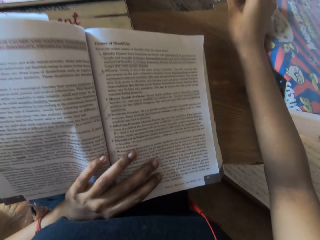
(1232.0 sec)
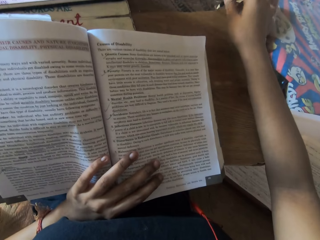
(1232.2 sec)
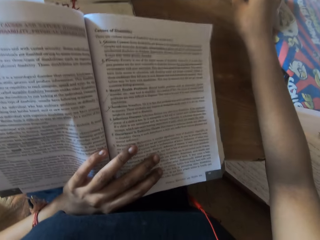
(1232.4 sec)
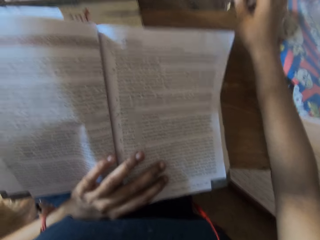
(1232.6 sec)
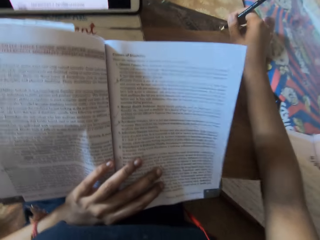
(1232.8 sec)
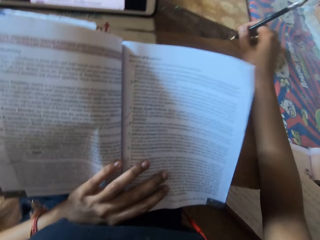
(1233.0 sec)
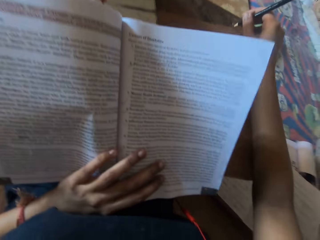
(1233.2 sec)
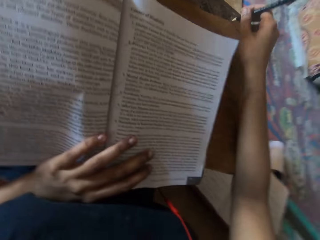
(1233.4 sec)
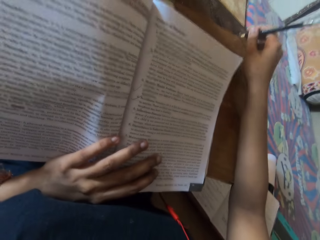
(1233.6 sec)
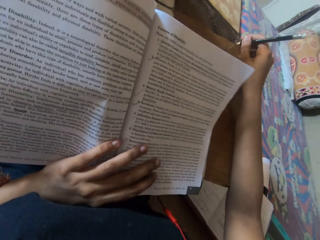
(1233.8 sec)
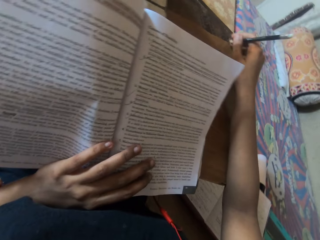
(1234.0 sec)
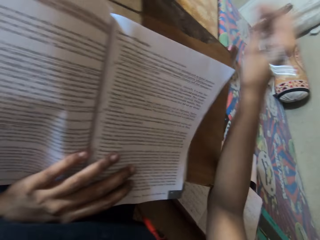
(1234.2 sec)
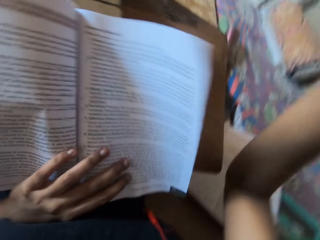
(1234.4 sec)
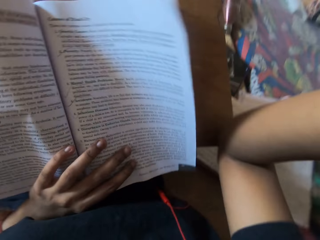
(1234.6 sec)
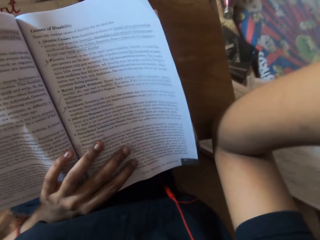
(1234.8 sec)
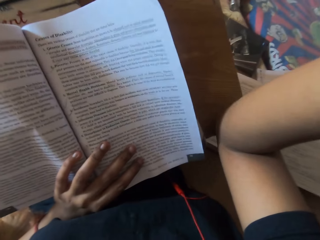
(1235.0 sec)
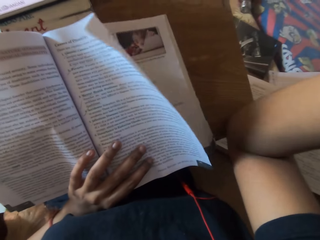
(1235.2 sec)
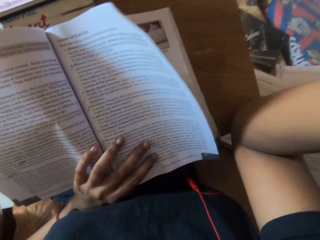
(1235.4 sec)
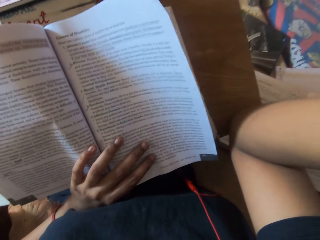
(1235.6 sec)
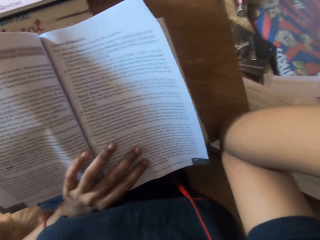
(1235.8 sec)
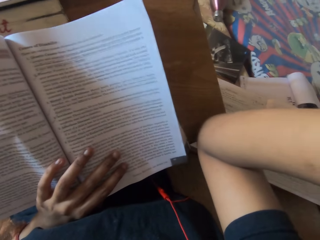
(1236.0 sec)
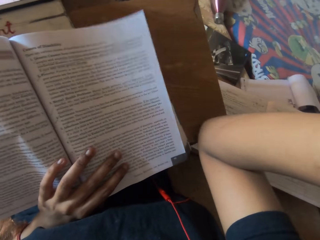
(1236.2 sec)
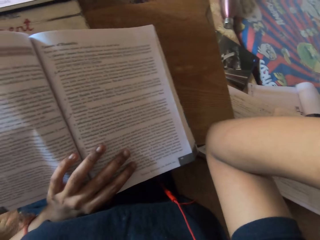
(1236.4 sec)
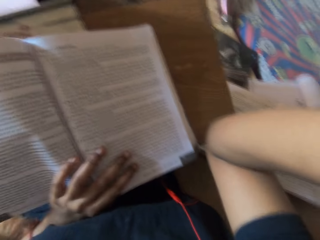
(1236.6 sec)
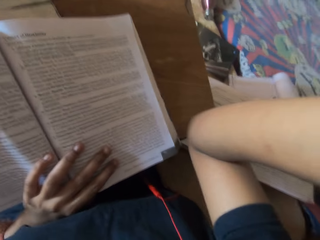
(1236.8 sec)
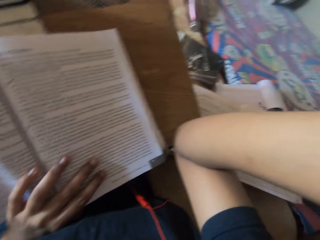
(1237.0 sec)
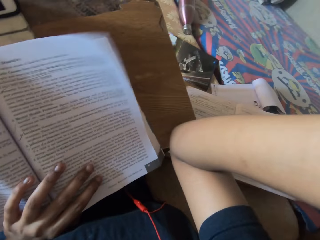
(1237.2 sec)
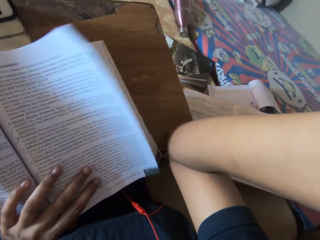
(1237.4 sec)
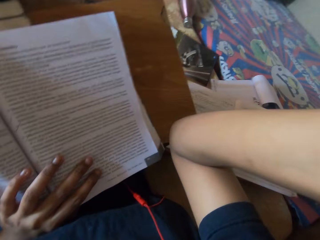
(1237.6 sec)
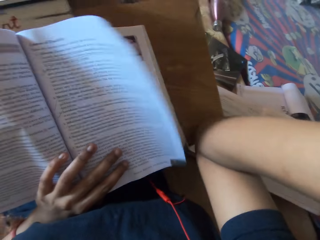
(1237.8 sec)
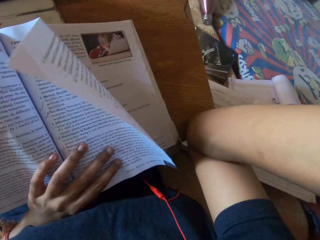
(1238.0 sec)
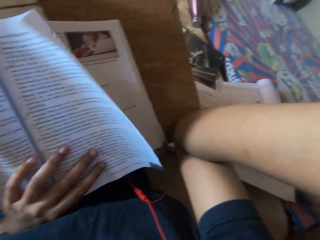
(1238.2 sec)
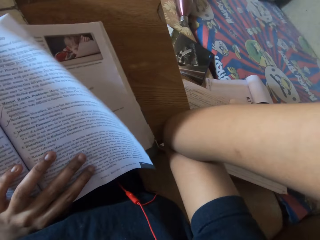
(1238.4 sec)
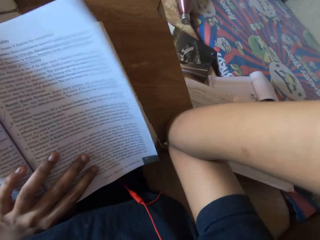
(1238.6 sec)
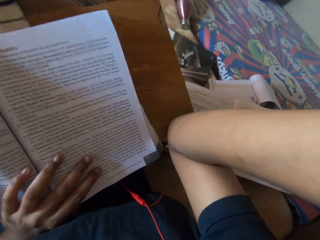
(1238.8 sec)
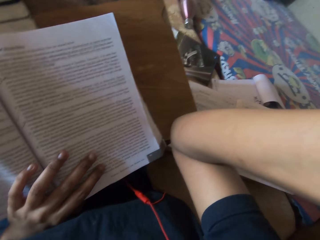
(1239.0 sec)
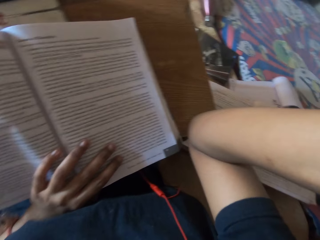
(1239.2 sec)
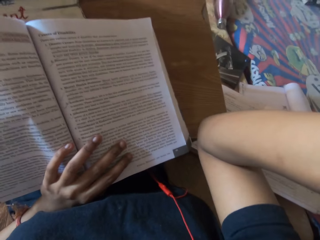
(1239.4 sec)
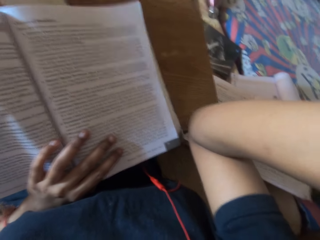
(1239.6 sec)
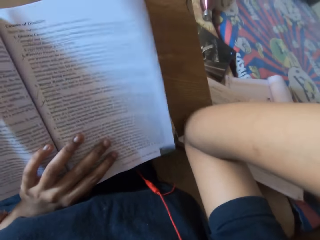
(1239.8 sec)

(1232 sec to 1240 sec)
The camera wearer adjusts a camera on her head with her right hand.

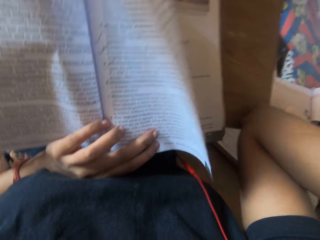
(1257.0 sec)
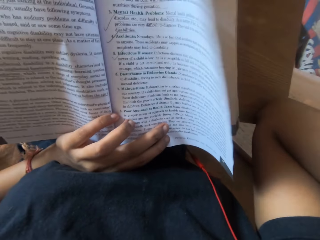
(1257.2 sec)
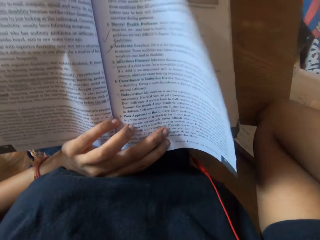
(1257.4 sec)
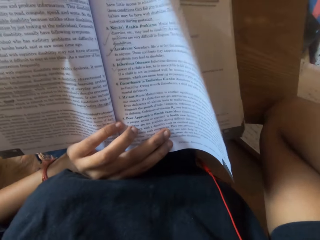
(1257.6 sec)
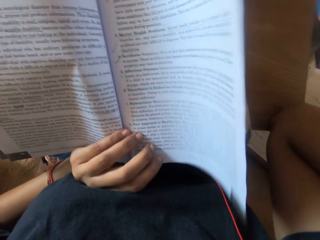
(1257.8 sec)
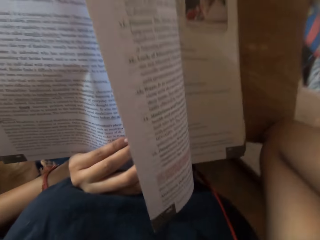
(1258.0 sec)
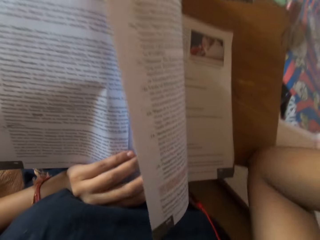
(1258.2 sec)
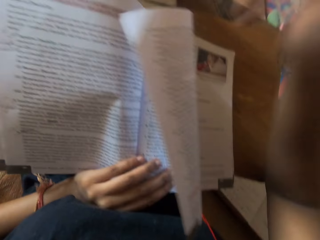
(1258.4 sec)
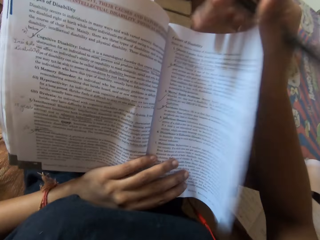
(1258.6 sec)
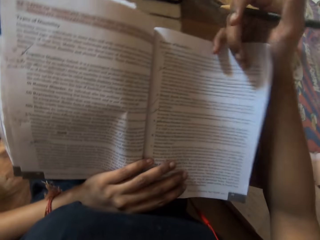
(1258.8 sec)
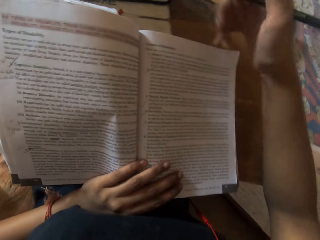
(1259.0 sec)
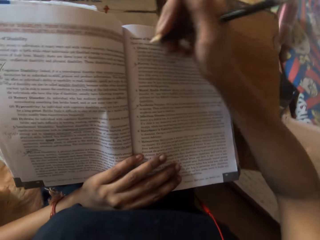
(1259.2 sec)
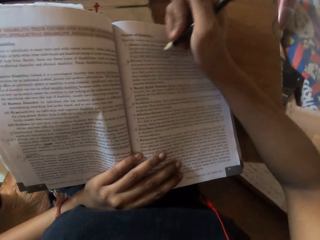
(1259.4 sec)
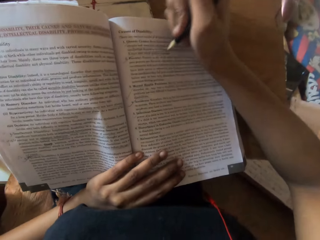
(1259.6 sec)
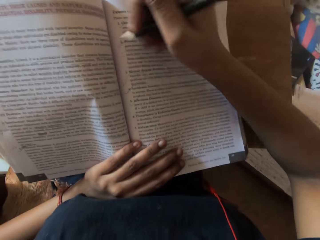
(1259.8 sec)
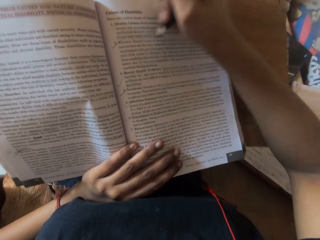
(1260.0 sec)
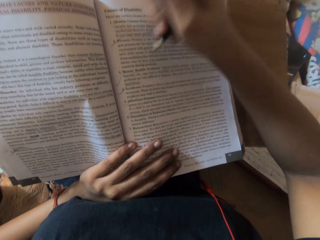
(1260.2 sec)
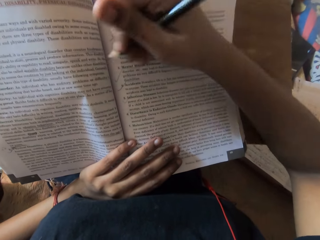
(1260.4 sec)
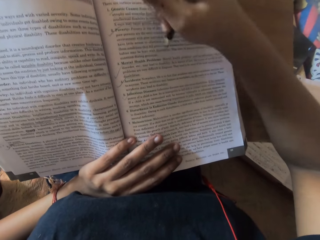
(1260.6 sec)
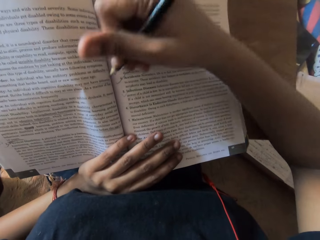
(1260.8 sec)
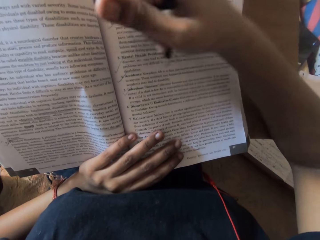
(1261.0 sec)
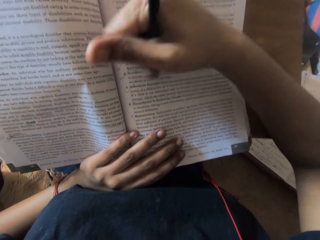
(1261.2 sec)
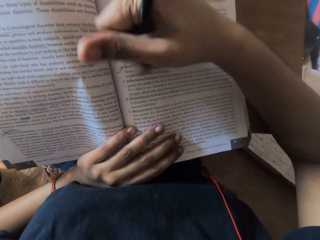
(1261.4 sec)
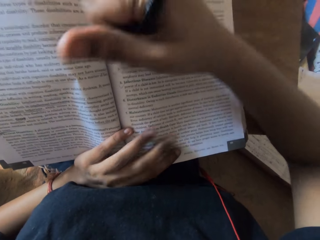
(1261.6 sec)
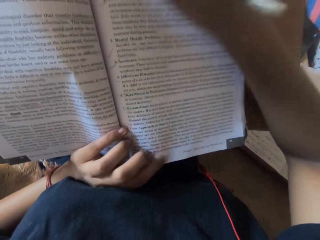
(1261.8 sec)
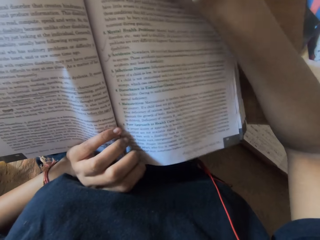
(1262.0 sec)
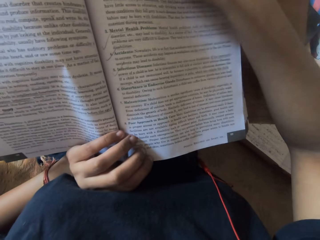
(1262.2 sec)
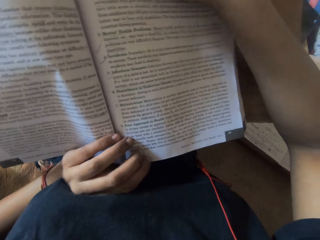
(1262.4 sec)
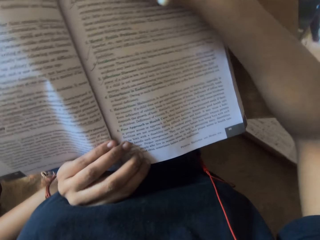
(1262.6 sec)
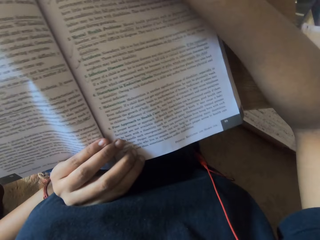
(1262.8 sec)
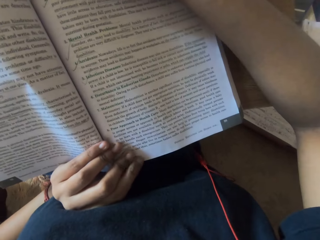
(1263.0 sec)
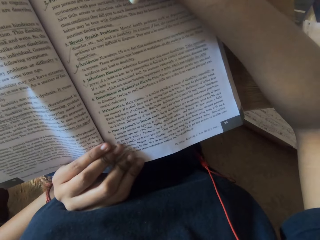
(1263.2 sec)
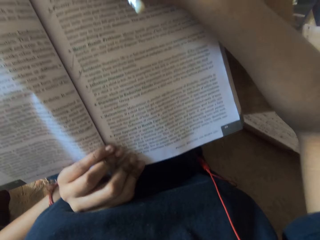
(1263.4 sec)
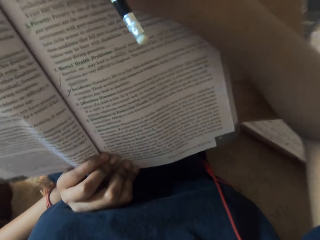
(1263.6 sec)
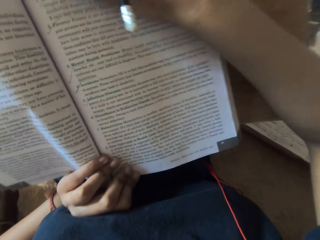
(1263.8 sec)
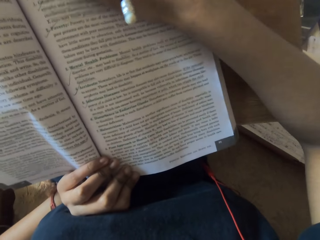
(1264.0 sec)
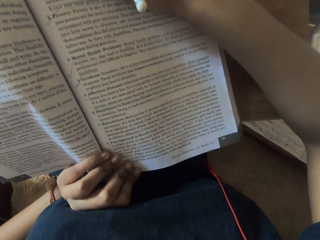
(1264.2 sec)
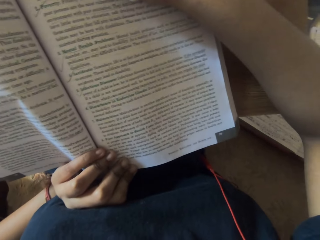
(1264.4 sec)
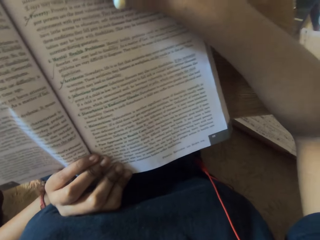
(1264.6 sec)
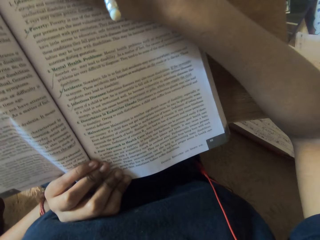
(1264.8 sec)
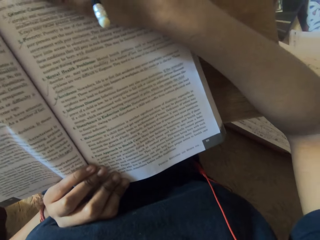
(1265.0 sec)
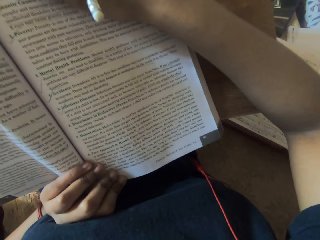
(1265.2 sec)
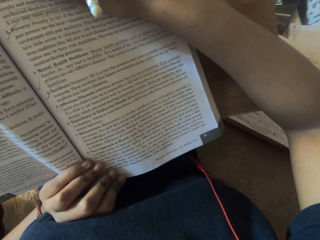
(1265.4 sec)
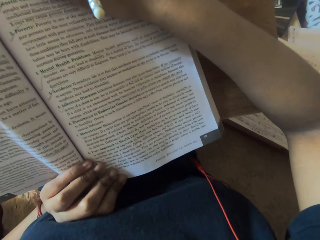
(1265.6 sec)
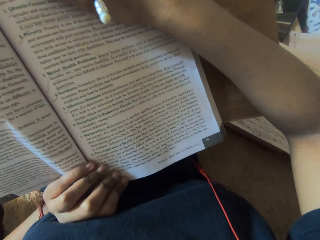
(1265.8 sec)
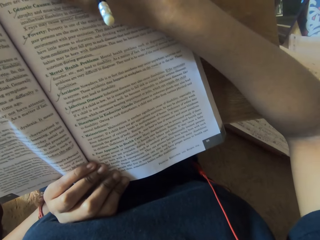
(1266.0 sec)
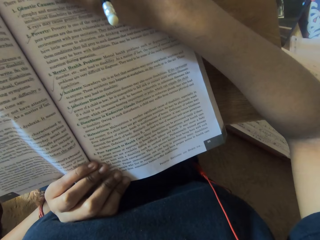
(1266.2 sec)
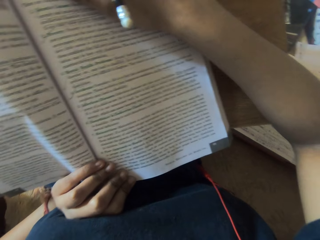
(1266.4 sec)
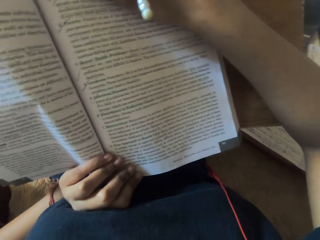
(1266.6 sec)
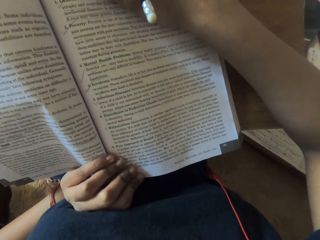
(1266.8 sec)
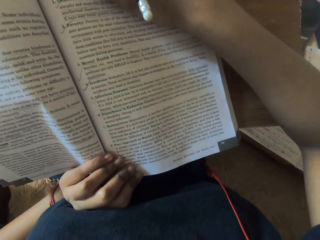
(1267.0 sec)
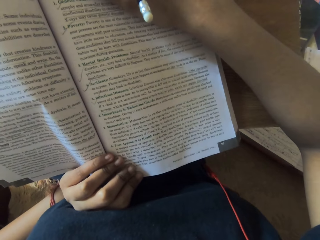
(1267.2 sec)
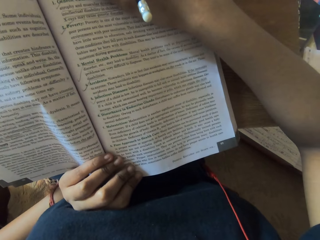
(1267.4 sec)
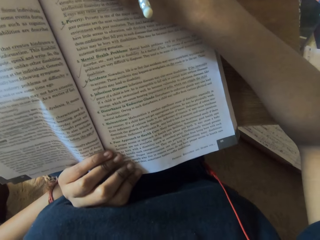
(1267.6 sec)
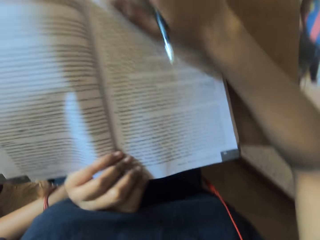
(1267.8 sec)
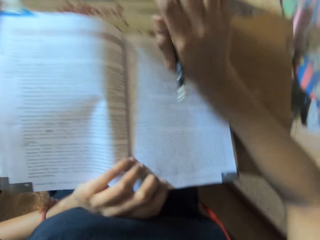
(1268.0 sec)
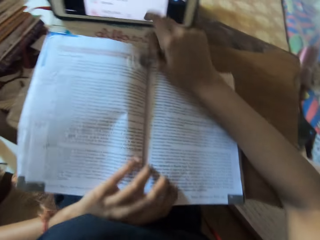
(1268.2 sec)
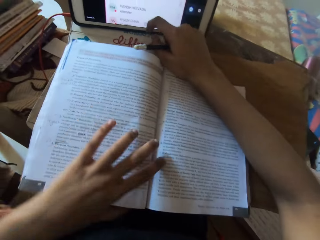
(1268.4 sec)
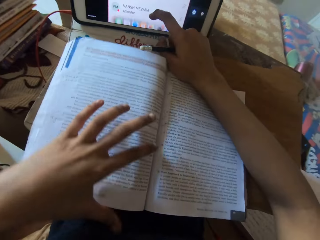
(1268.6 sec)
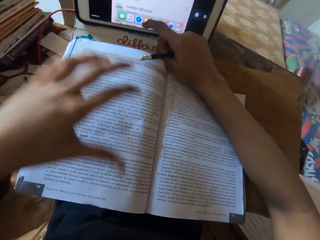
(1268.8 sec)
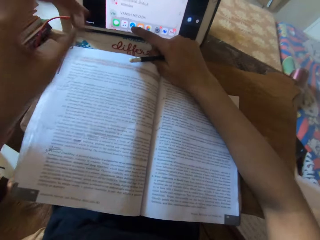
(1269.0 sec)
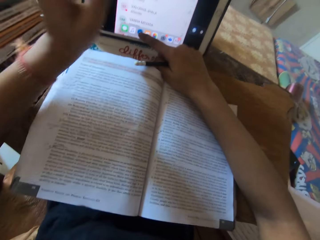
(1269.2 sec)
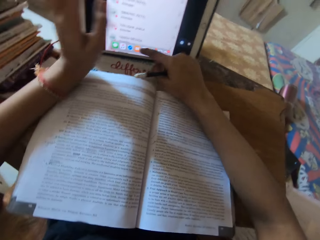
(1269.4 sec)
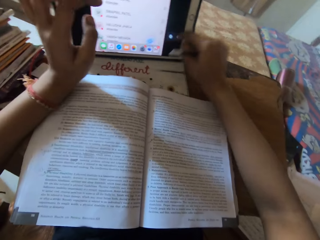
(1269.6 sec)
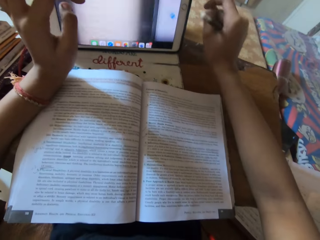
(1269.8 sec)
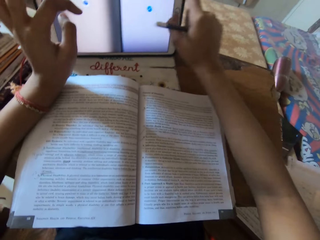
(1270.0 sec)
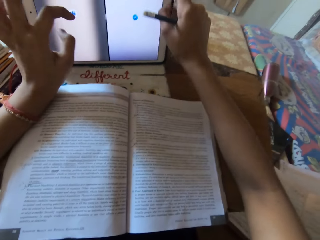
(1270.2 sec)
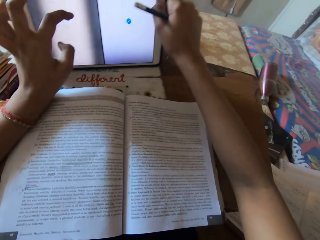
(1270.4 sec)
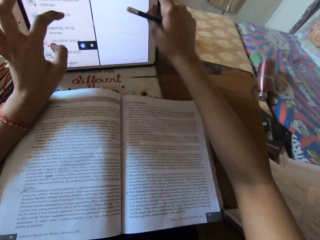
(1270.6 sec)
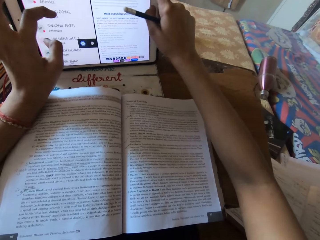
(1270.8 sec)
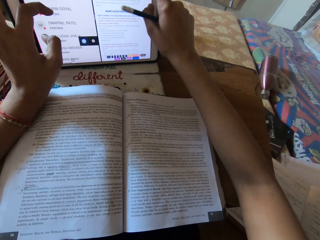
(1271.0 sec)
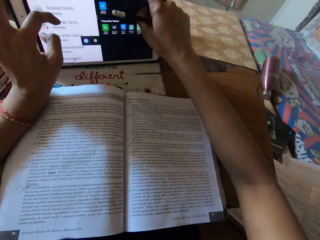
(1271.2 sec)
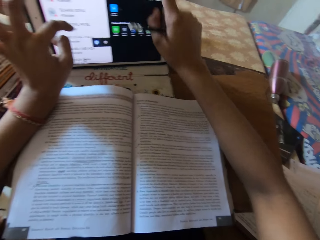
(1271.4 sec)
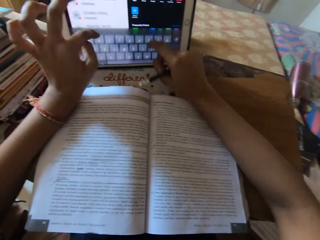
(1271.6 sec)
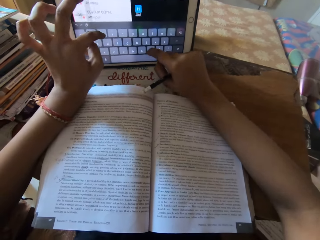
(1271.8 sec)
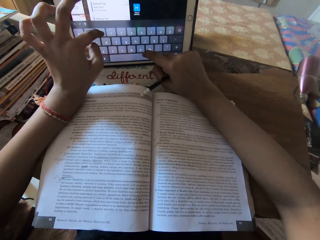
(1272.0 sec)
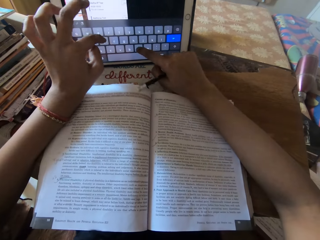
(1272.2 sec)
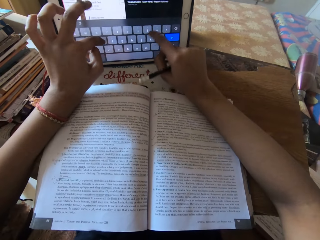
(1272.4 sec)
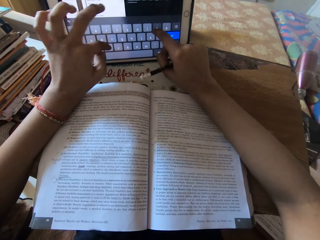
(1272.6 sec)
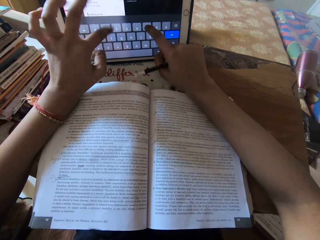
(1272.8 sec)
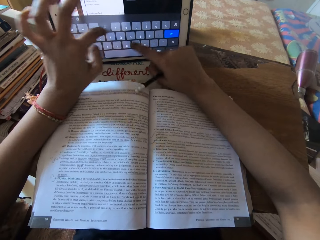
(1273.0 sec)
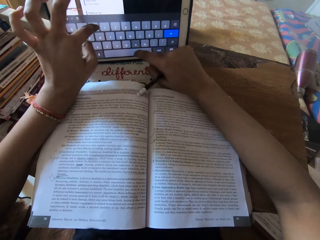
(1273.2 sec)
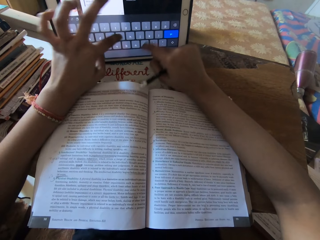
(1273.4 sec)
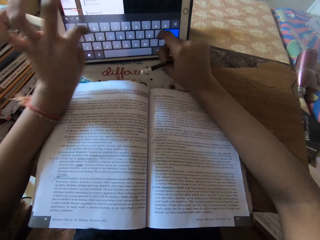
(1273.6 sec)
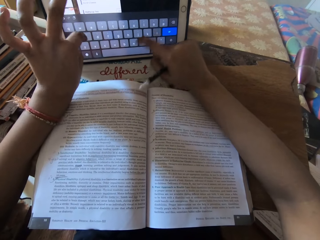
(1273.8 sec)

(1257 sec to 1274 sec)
The camera wearer holds down a page on the book with her right hand. She reads the book on the table. She operates a tablet on the table with her right hand. She operates the tablet on the table with both hands.
